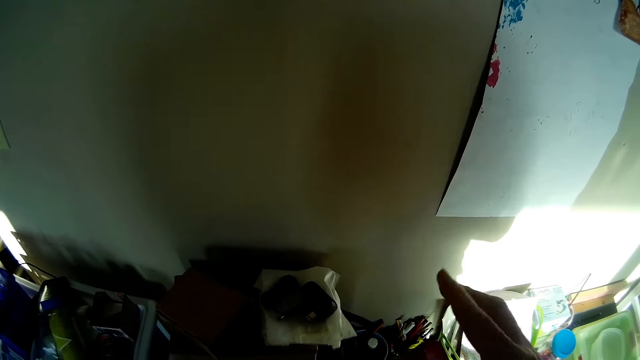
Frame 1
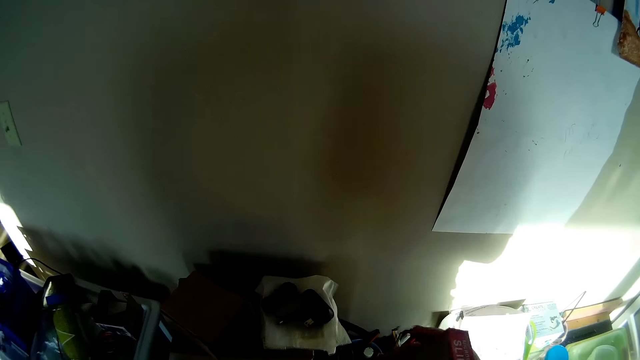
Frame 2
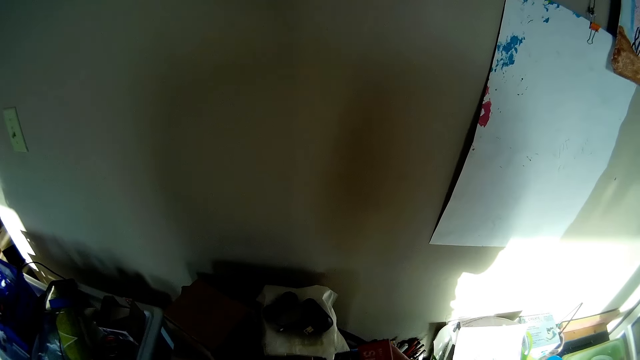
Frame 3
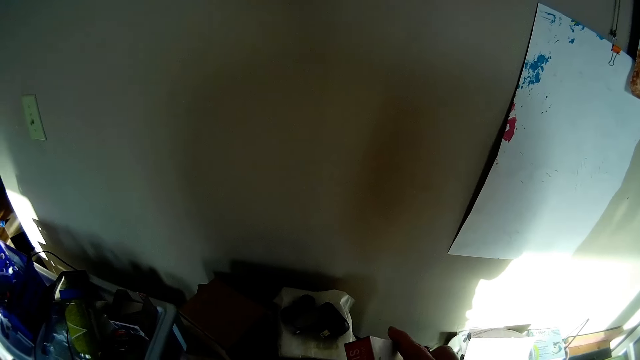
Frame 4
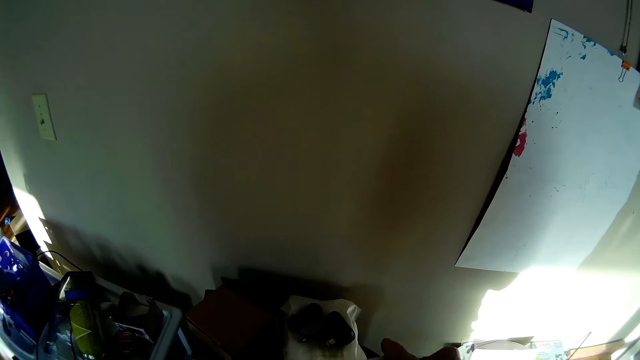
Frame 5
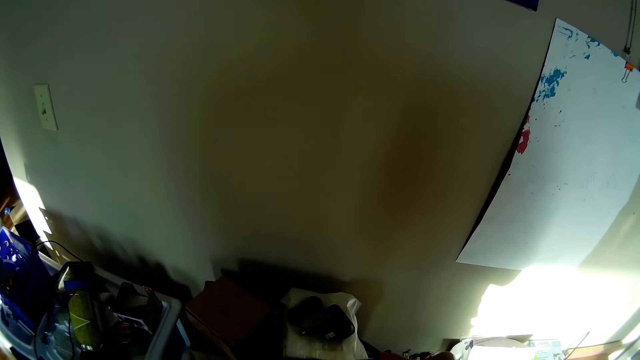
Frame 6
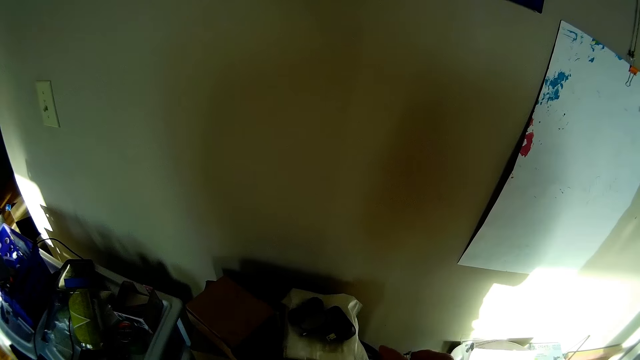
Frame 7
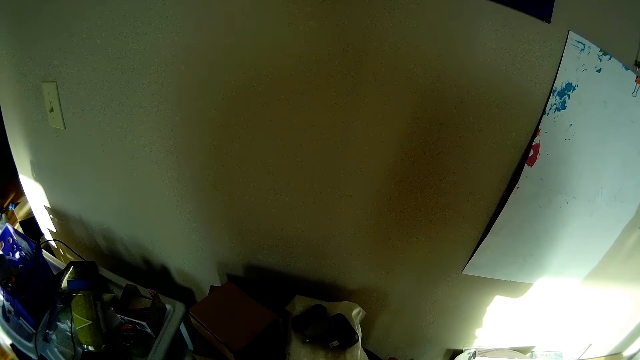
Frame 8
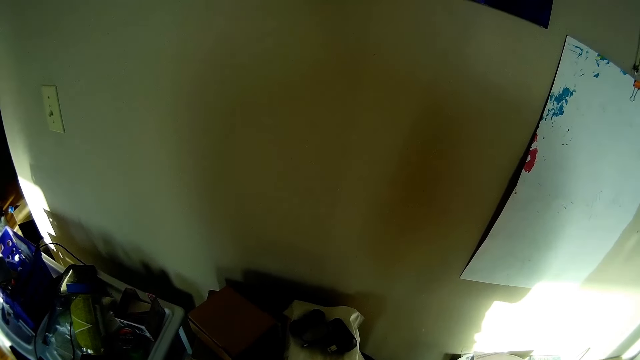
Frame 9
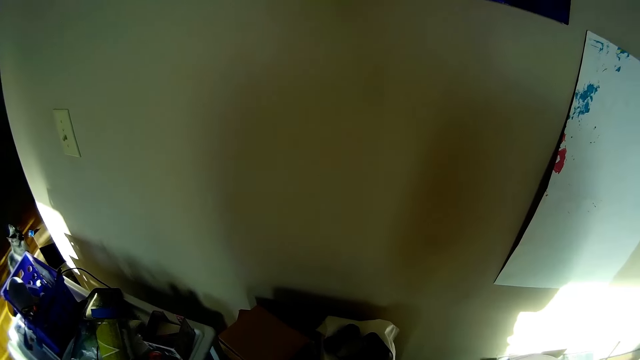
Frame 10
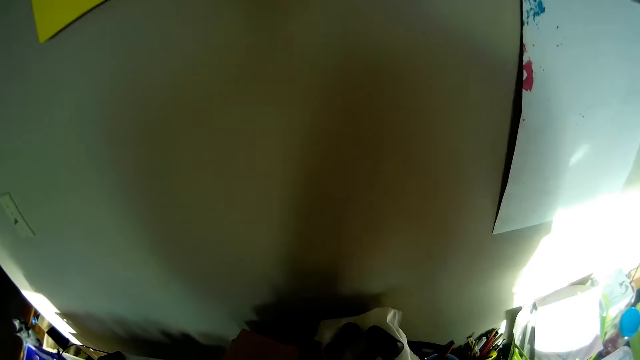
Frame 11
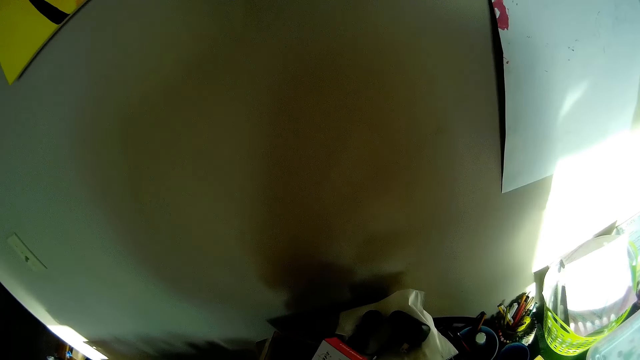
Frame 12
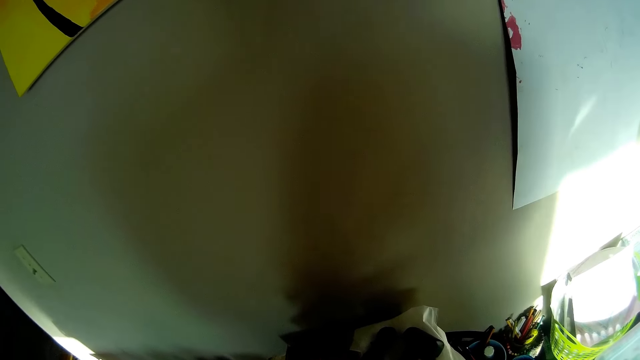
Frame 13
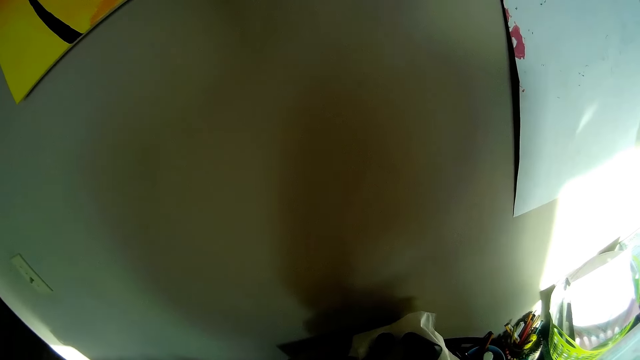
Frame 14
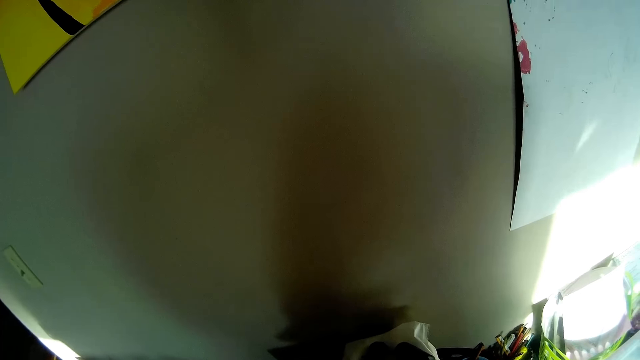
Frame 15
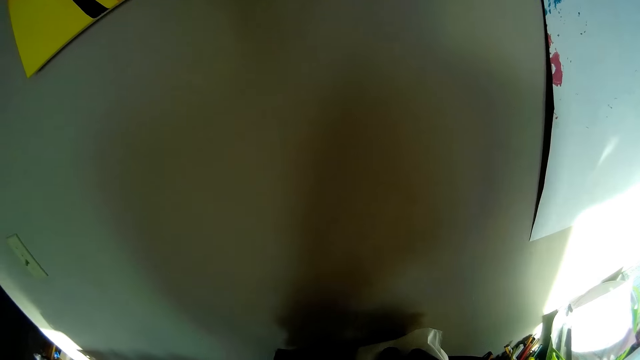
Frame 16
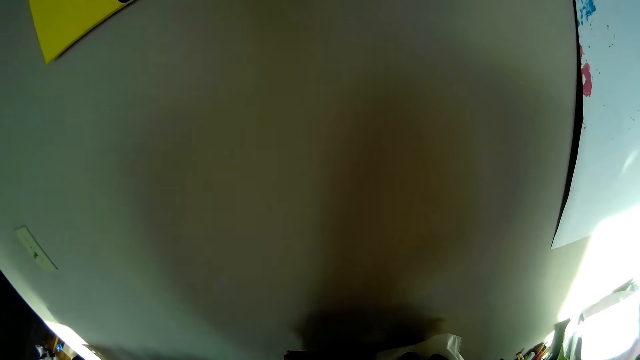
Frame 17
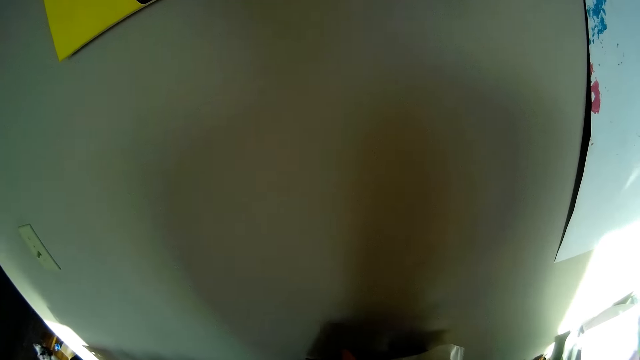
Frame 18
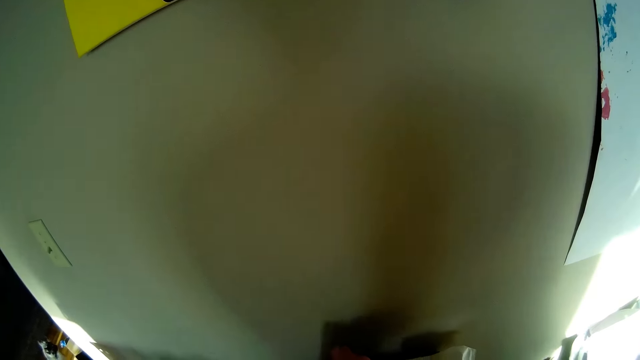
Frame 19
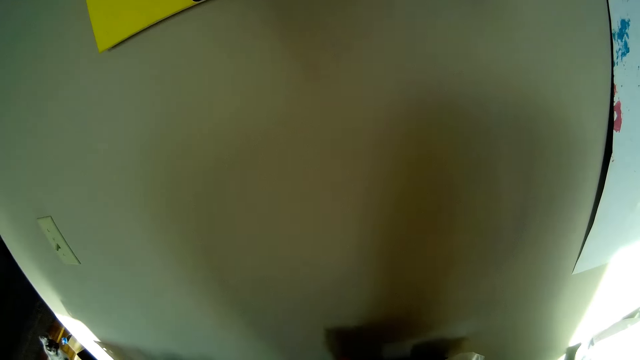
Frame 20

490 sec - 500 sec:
The camera wearer closes the box. They search for something. They put a small box in a big box.

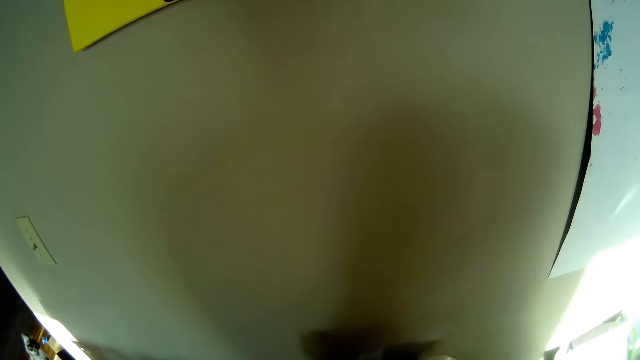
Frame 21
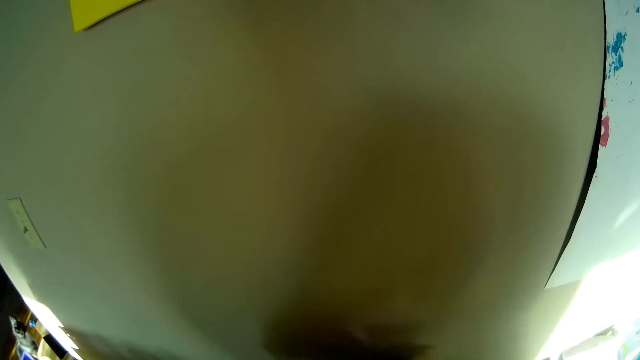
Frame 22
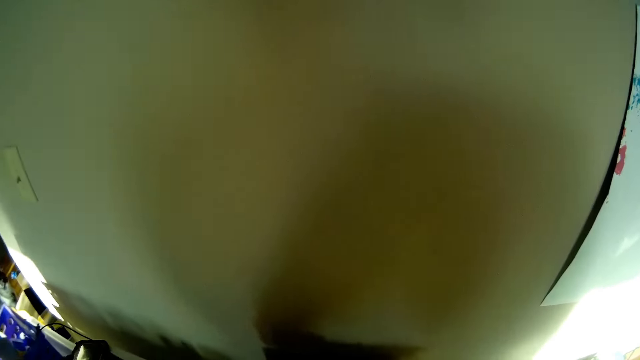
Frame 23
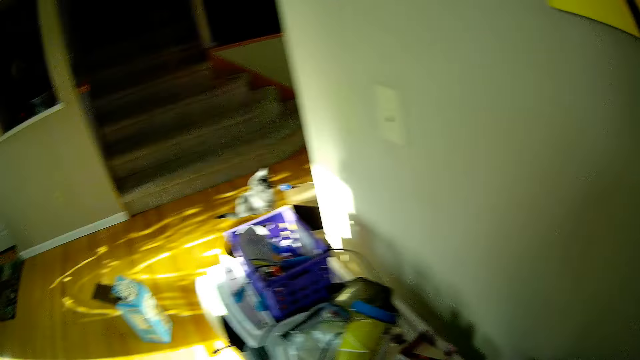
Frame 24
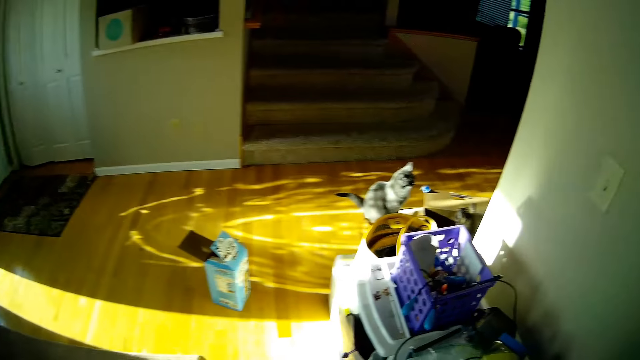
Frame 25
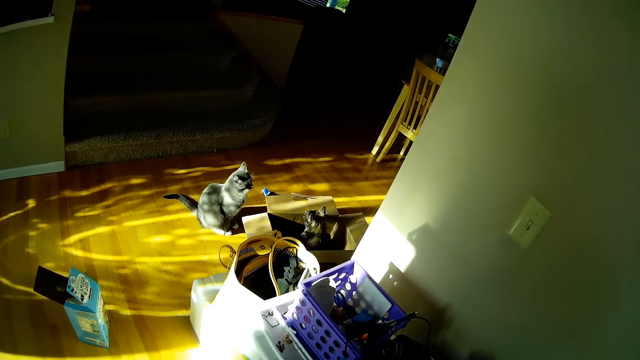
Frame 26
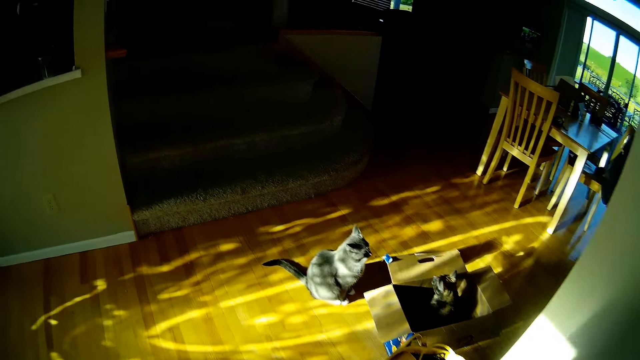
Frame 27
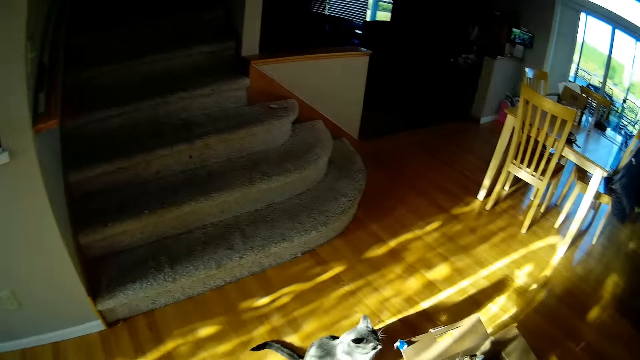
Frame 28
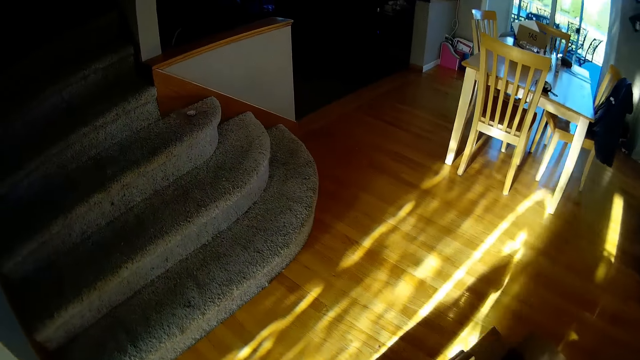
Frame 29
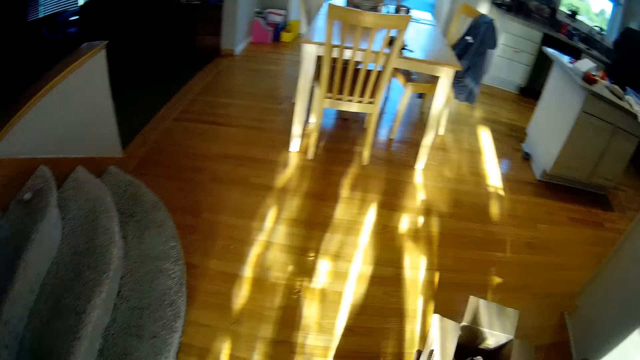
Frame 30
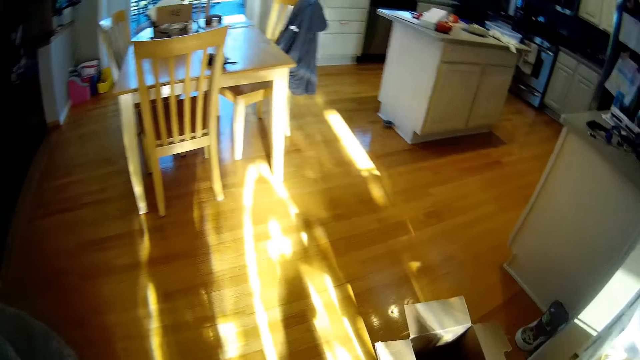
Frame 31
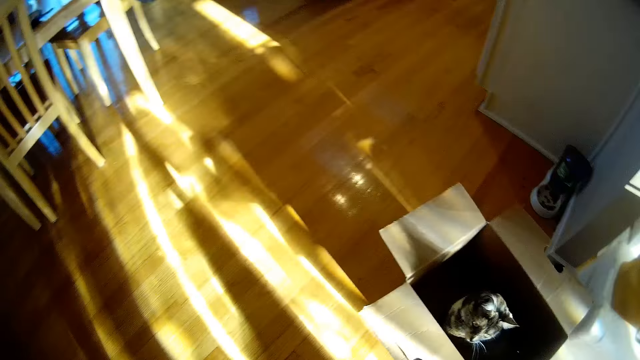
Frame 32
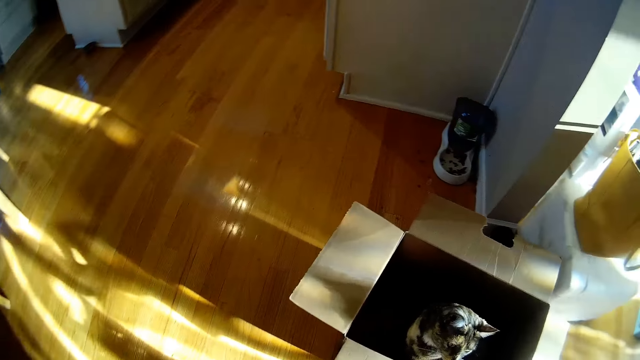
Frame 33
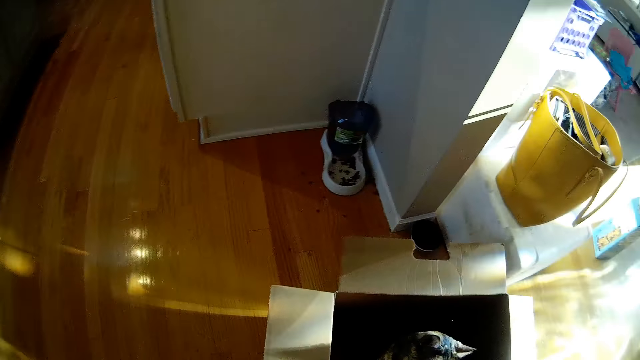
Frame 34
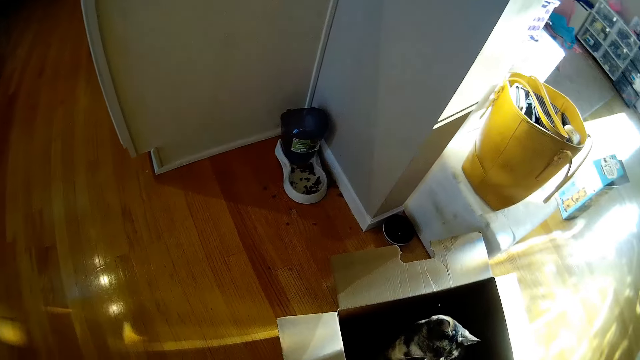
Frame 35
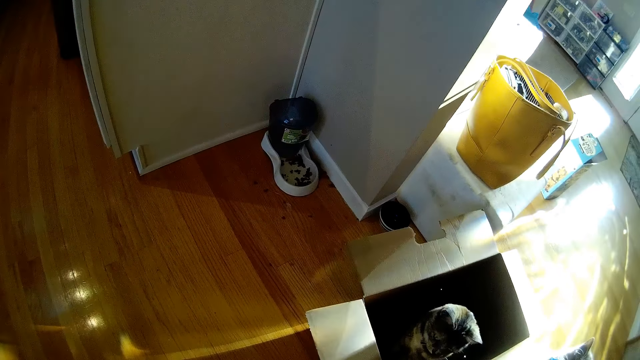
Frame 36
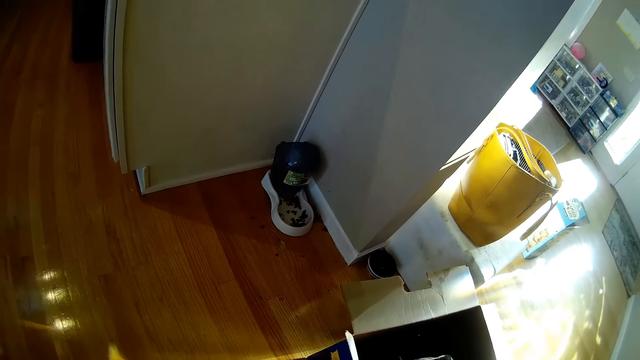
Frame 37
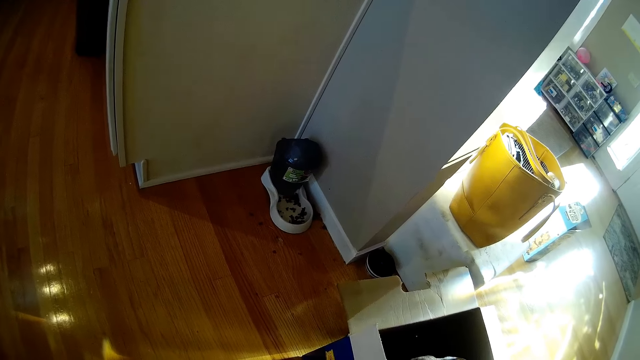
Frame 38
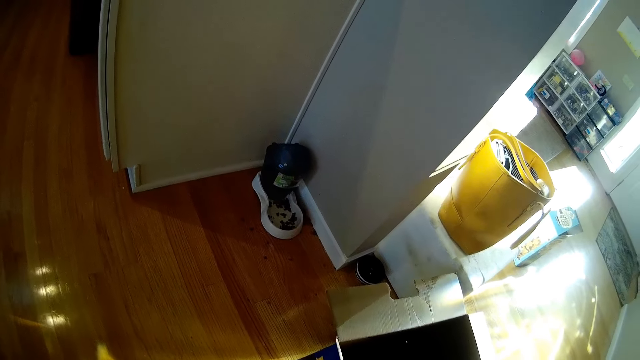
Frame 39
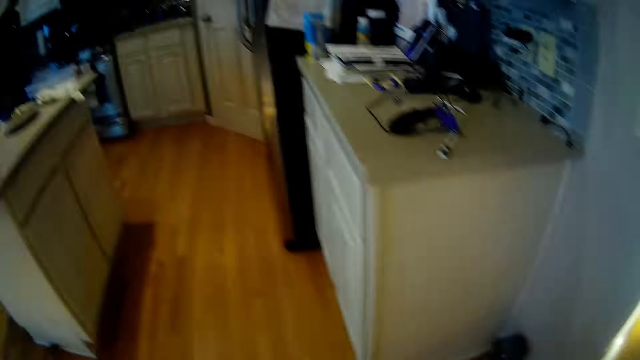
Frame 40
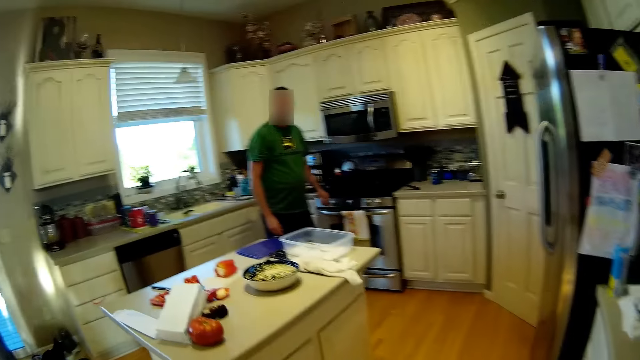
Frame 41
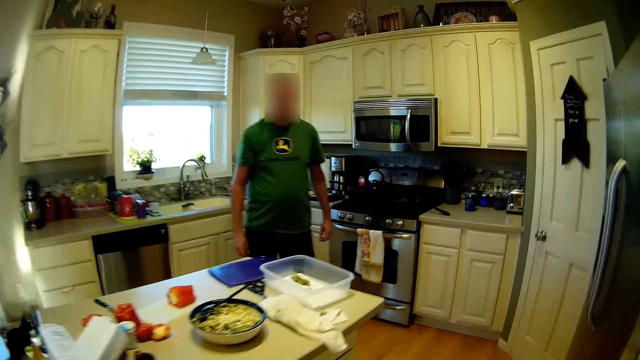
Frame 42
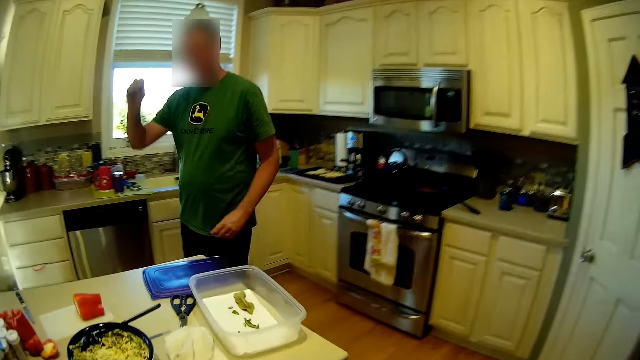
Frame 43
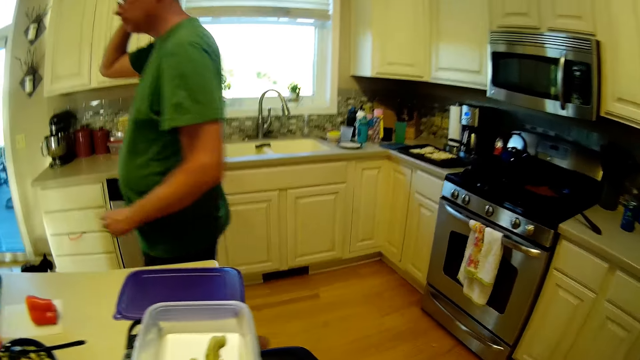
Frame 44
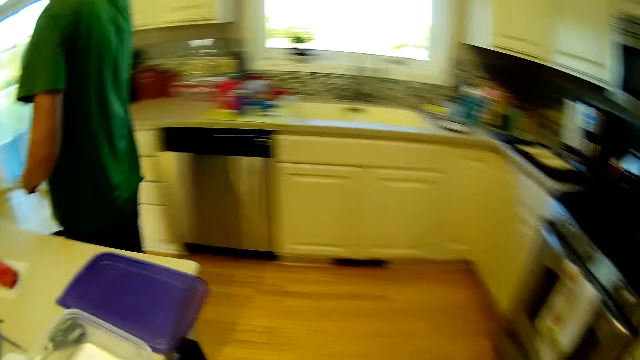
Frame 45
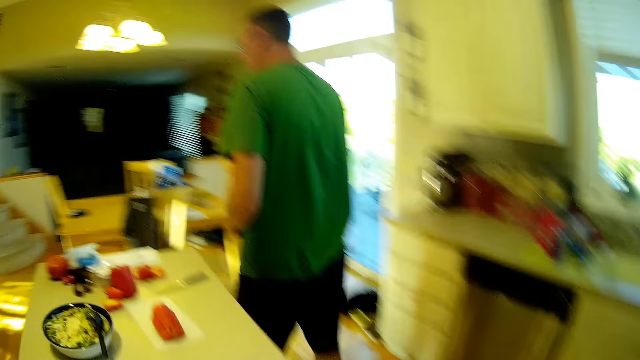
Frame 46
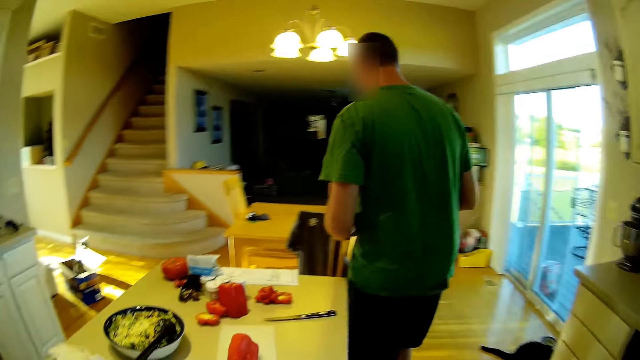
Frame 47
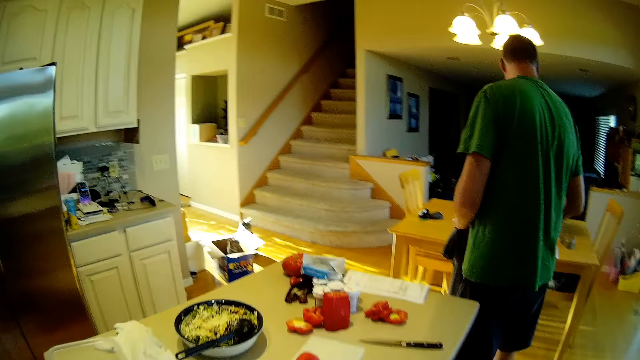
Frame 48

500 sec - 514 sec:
The camera wearer walks in a kitchen. They tap on the carton box on the floor. They walk to the kitchen table. A person touches the face. The camera wearer looks around.
